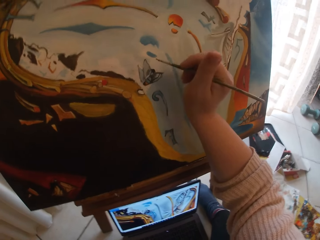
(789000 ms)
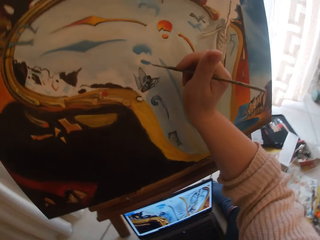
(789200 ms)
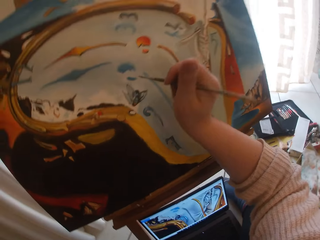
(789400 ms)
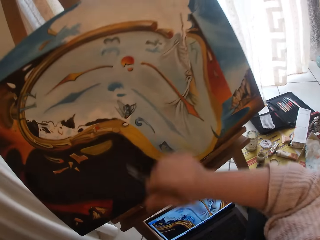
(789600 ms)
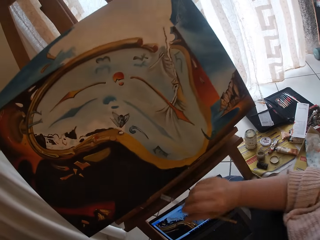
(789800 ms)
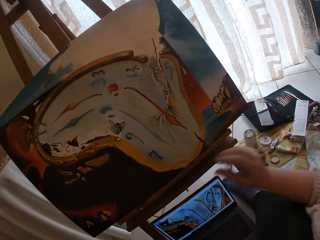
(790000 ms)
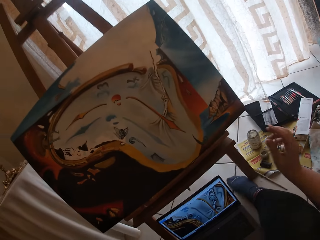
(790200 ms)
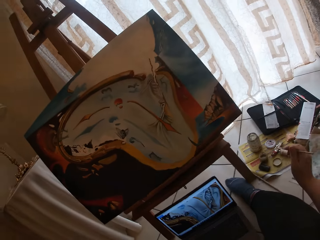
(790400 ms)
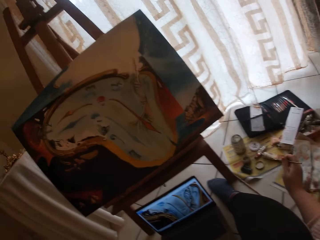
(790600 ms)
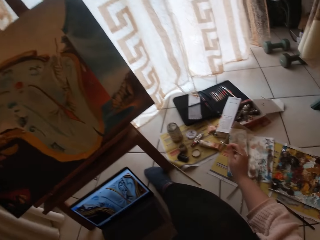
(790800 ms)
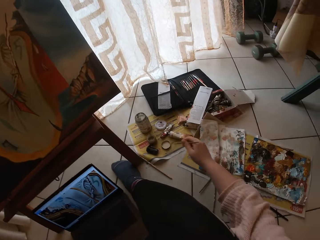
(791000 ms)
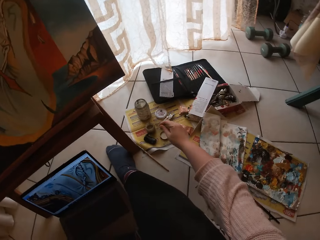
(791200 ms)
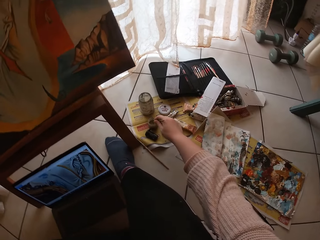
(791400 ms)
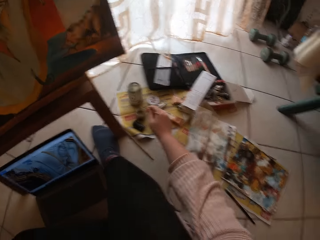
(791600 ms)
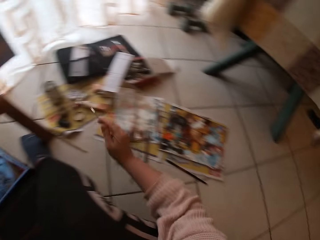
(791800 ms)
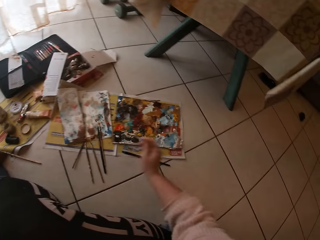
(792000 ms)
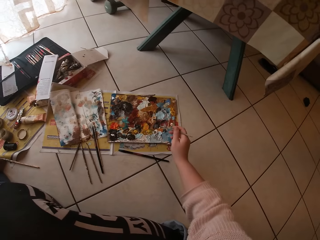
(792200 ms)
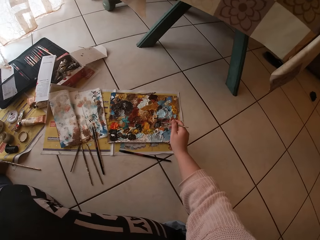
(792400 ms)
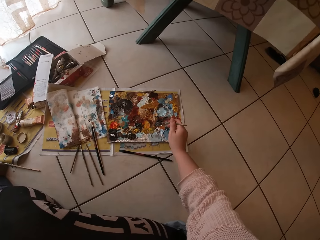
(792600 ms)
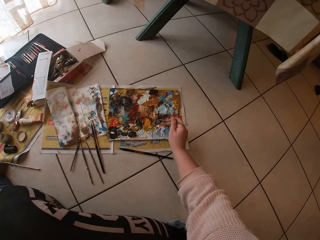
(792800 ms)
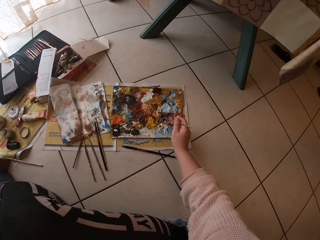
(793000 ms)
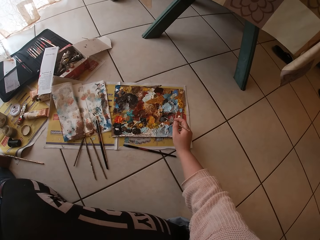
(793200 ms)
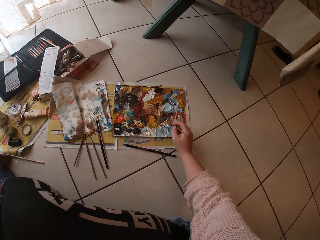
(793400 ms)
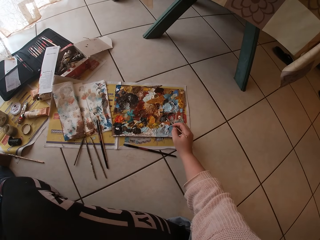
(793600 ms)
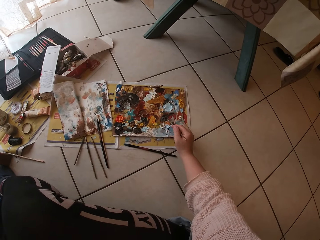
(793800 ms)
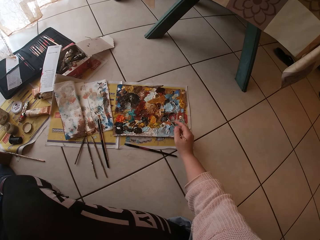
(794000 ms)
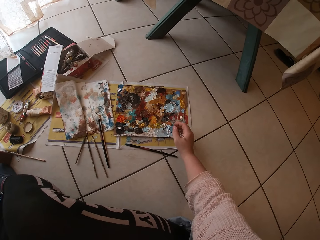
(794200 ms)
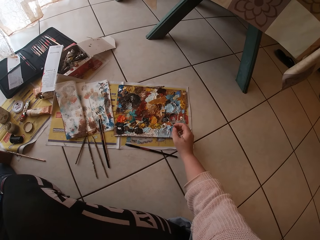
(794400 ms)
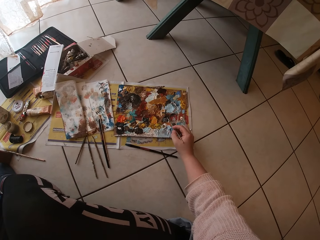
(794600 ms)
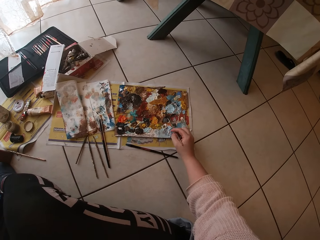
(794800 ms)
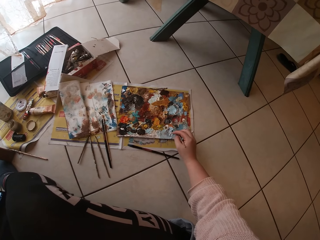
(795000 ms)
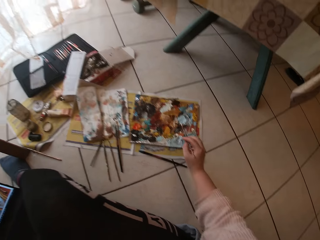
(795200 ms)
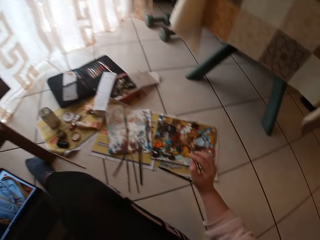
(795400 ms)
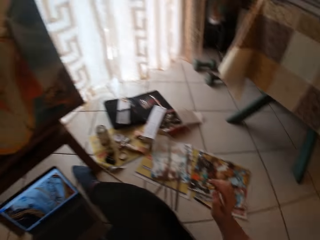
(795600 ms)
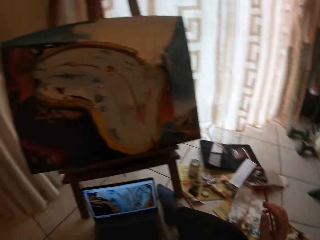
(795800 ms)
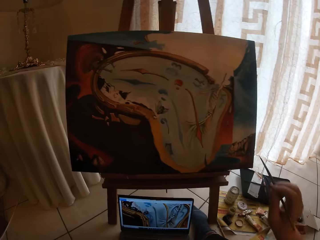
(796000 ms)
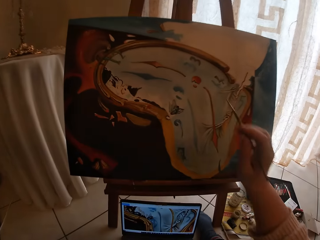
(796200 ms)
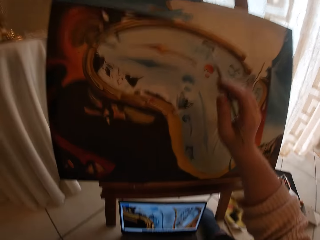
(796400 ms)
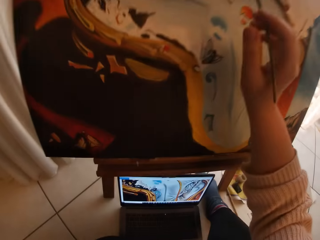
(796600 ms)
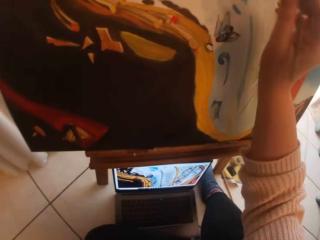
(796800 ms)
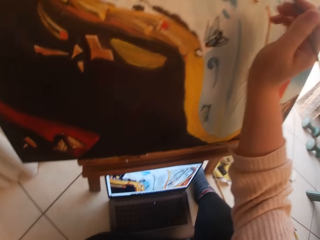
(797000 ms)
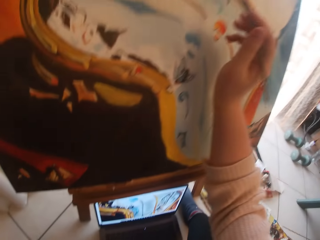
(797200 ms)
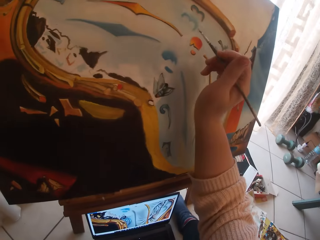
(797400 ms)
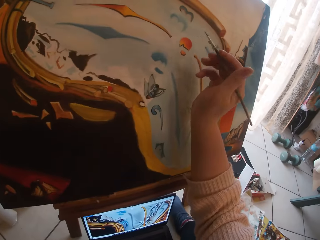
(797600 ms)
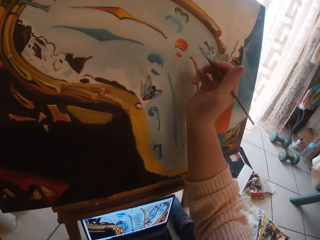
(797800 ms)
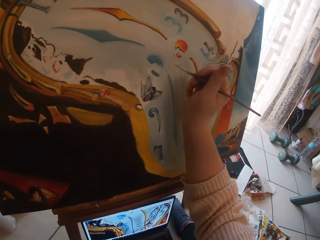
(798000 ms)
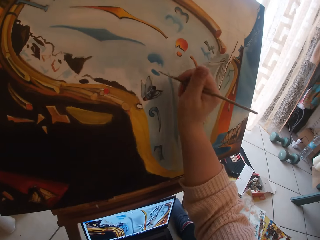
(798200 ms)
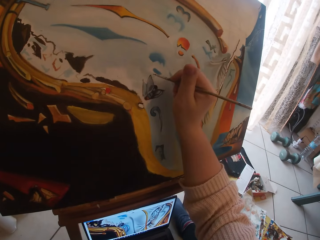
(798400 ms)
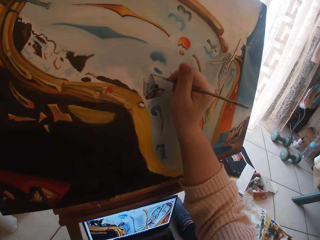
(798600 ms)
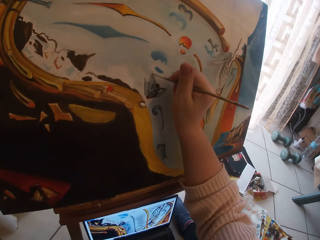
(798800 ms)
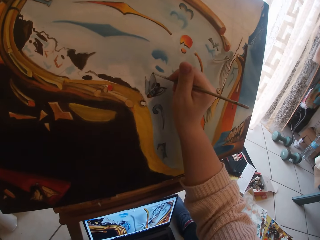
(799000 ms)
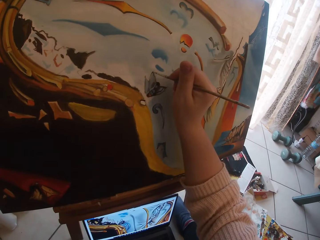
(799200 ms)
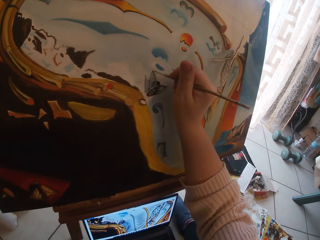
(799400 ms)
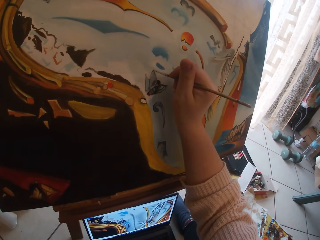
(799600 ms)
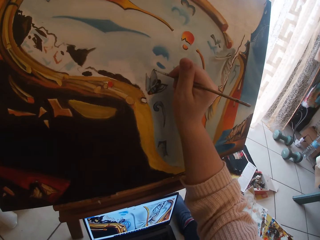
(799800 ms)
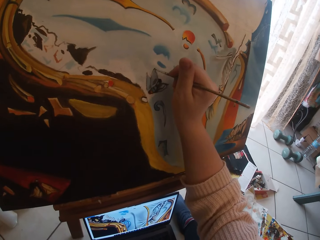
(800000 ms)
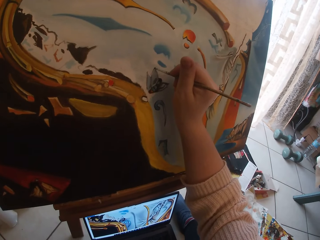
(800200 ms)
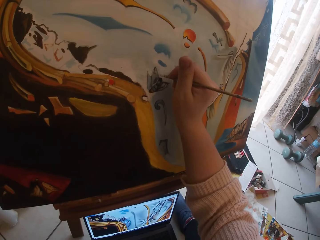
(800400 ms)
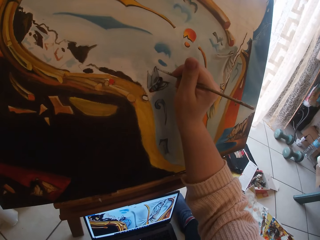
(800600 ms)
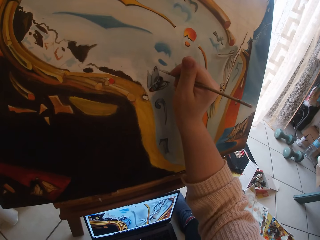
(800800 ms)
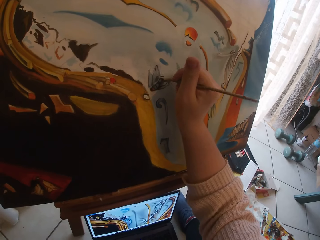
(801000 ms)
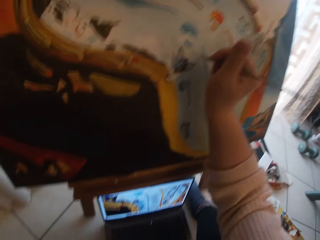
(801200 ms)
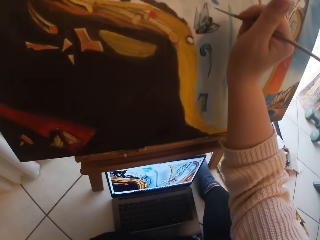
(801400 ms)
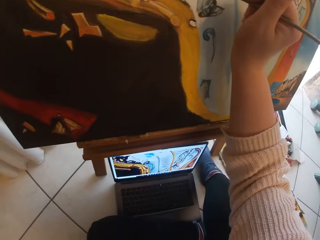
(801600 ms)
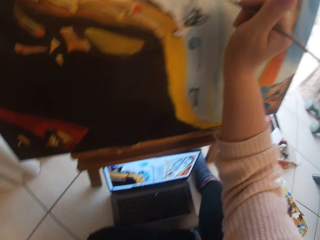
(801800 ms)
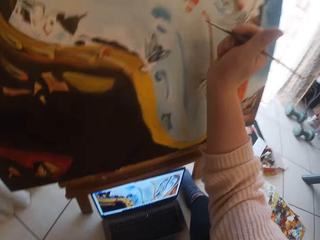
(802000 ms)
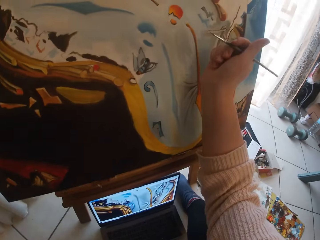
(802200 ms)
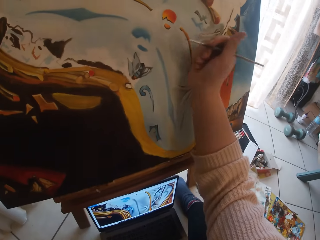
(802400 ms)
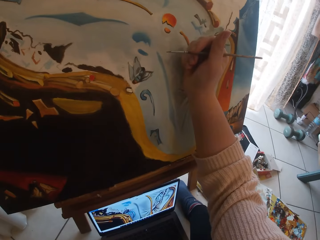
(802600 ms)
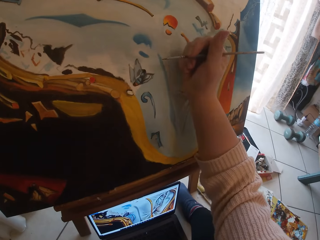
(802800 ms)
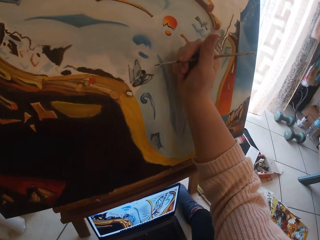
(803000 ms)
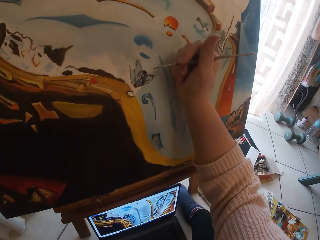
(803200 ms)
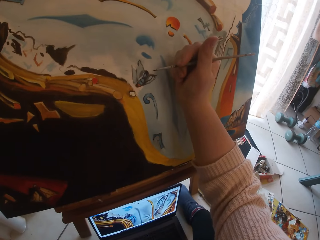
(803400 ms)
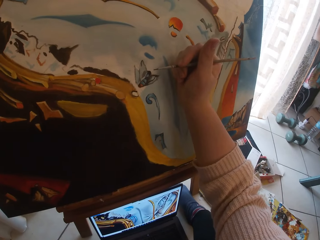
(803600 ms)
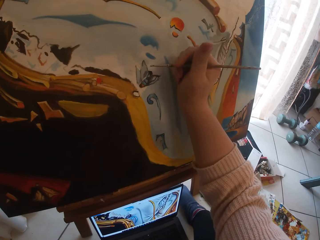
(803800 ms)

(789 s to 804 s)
The camera wearer picks paint with the paint brush. They put the brush inside a liquid container. They swirl the brush on the palette. They paint the canvas. They look at the picture on the laptop.

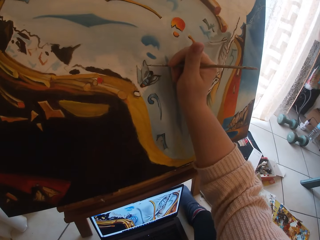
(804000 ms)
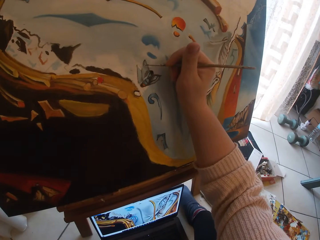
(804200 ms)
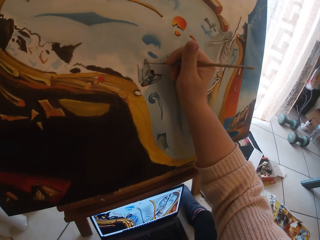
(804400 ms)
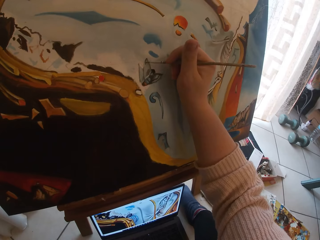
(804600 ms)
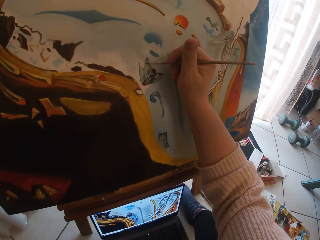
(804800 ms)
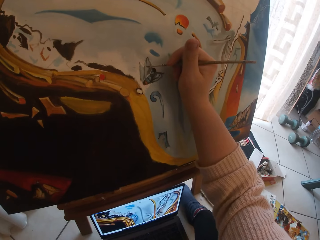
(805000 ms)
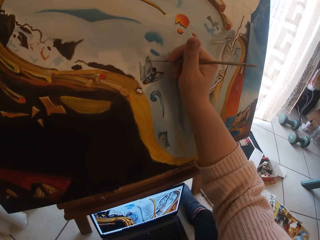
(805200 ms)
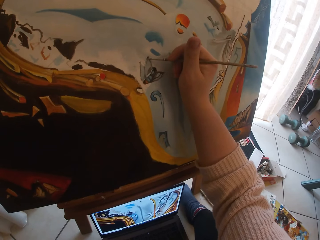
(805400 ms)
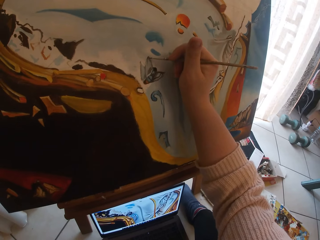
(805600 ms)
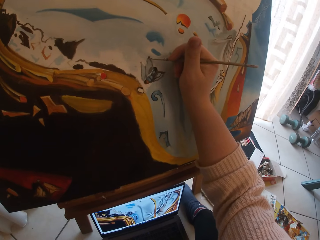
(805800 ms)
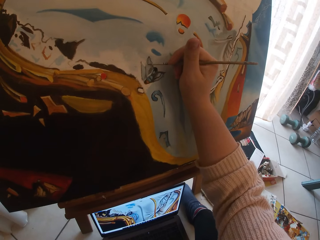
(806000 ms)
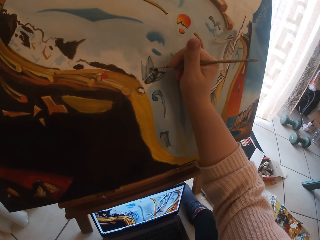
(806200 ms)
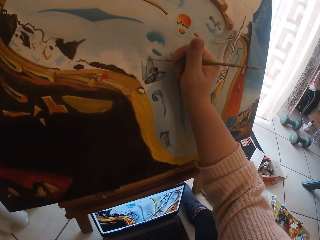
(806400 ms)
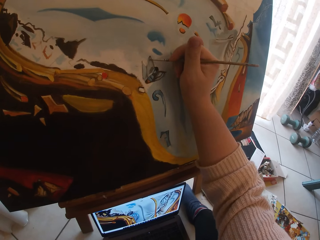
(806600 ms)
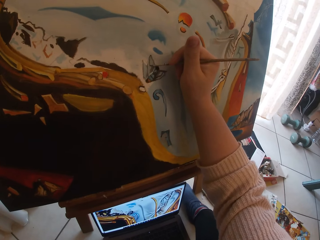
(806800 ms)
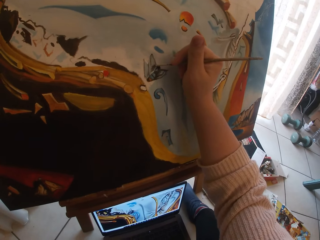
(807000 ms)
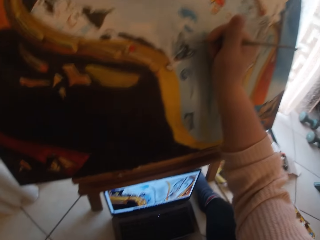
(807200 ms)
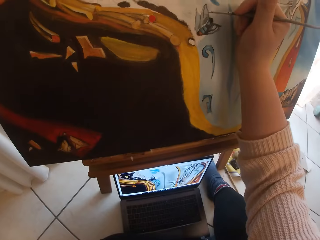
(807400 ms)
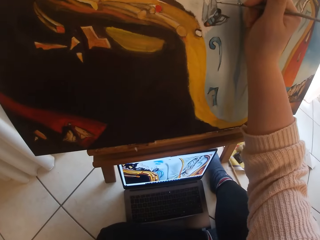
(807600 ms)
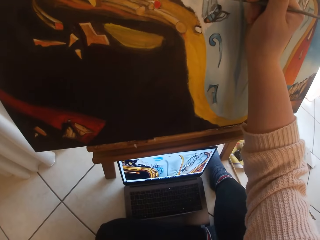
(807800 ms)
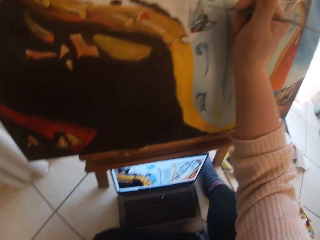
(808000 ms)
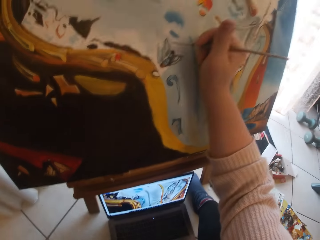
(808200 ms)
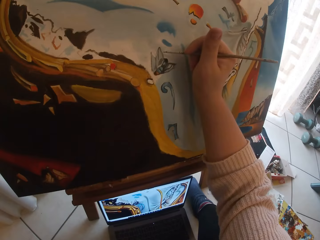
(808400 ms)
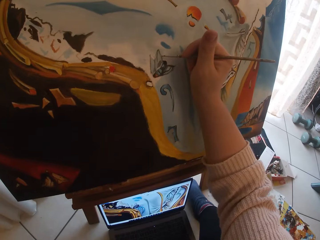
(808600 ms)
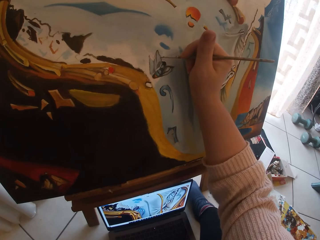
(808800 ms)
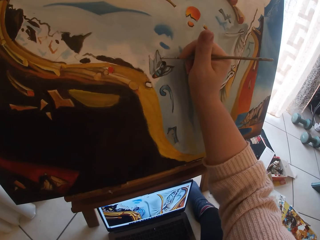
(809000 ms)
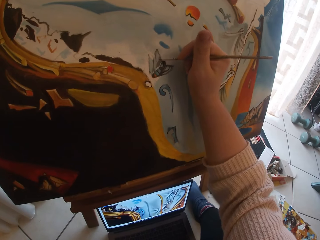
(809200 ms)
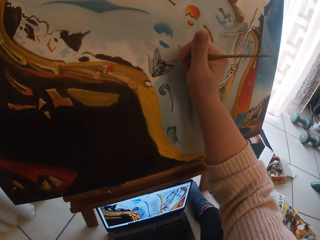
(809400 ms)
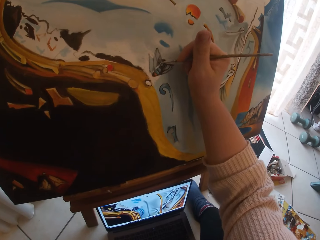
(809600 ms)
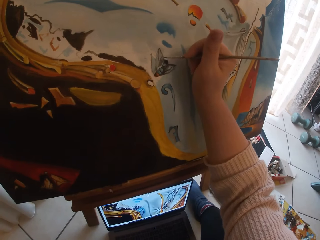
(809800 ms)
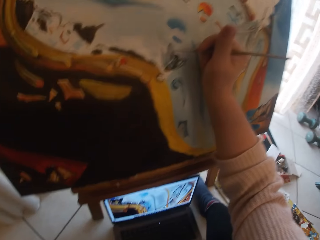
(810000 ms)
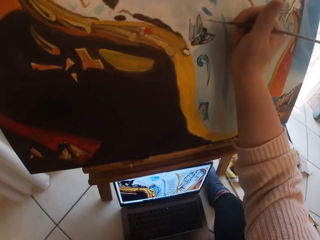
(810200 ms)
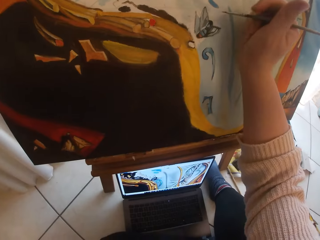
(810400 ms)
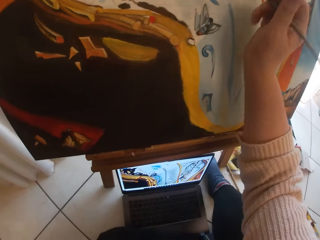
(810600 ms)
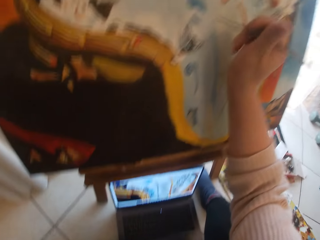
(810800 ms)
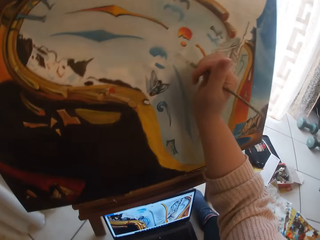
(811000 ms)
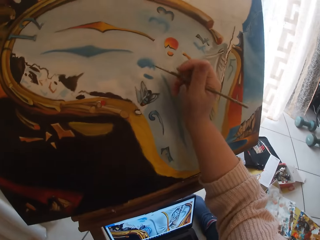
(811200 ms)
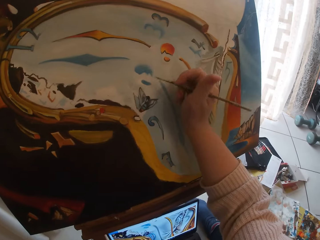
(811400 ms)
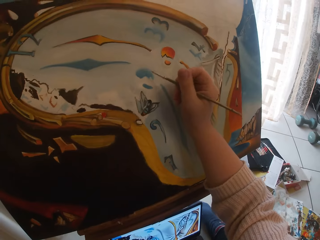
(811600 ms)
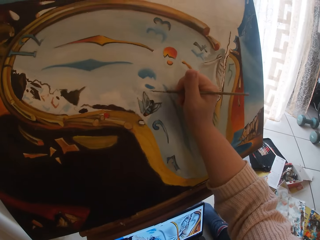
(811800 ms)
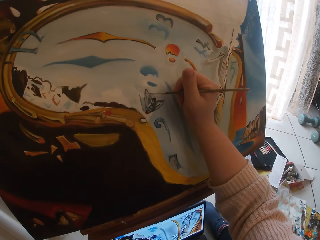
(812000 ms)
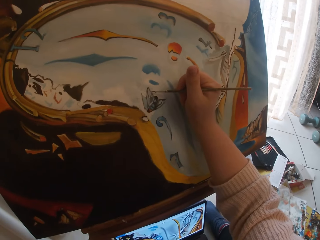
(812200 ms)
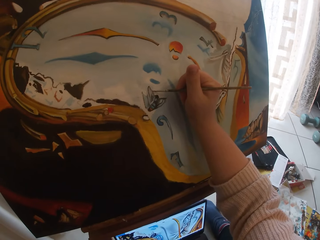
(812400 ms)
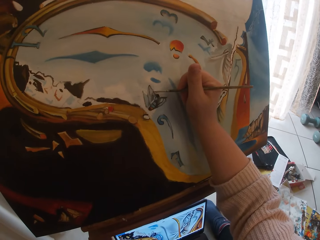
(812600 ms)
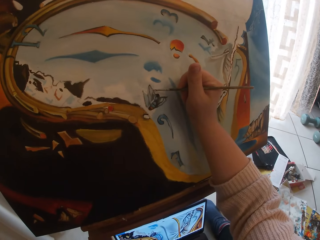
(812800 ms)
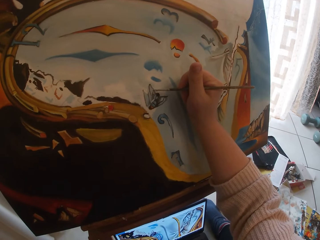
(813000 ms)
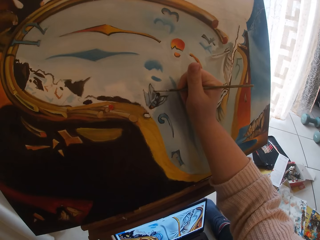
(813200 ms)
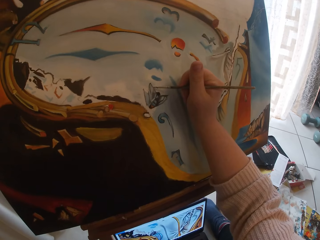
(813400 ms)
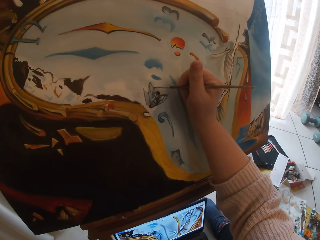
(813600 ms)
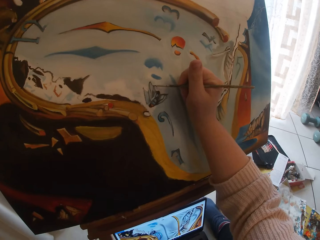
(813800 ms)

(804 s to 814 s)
The camera wearer paints art. They look at the picture on the laptop. They paint art.
